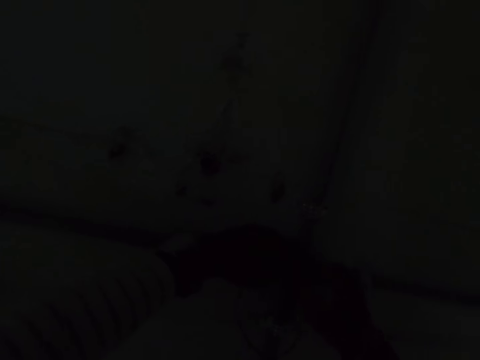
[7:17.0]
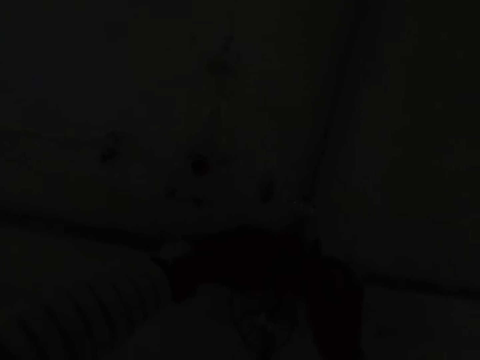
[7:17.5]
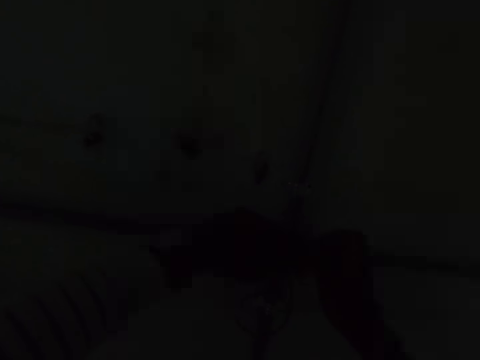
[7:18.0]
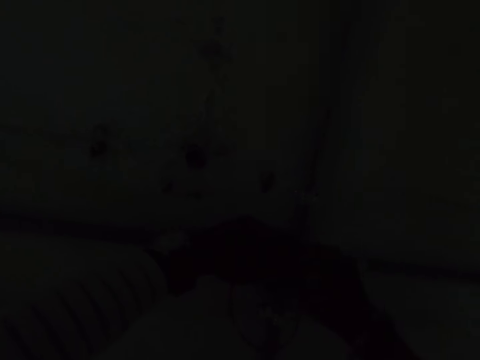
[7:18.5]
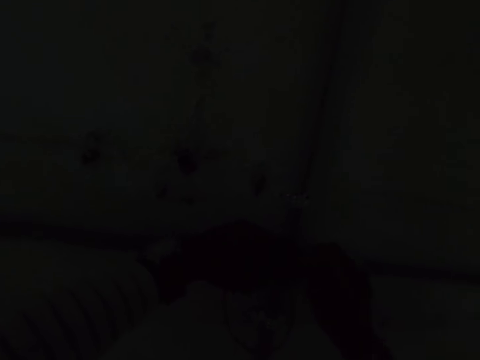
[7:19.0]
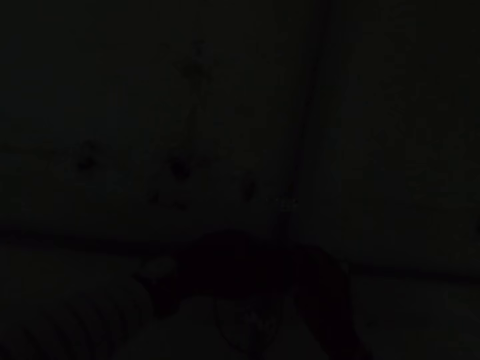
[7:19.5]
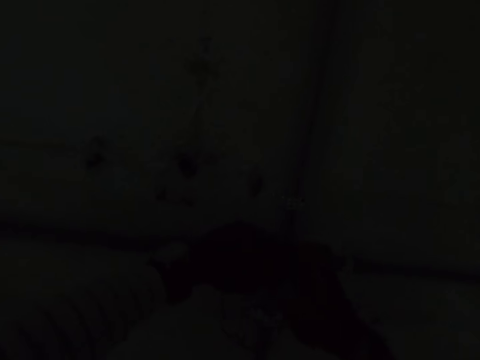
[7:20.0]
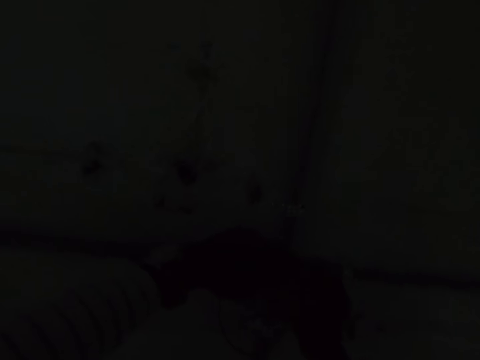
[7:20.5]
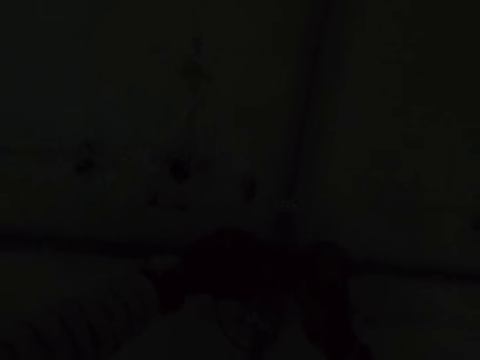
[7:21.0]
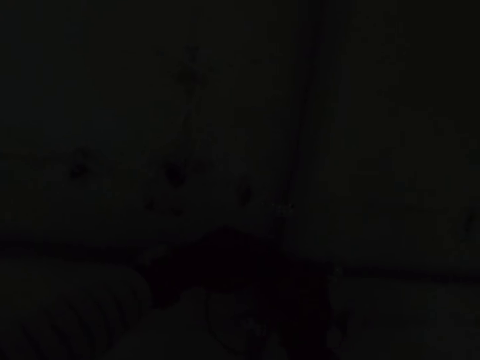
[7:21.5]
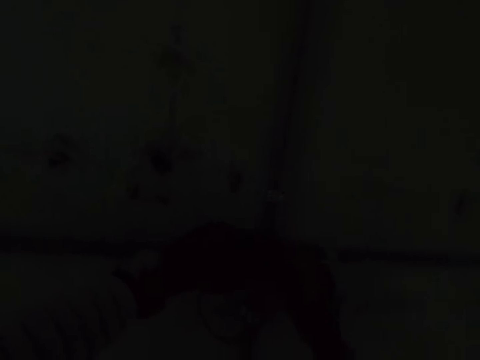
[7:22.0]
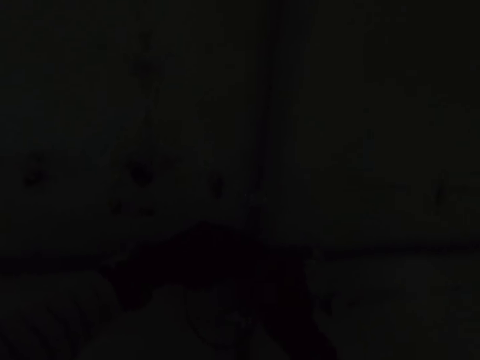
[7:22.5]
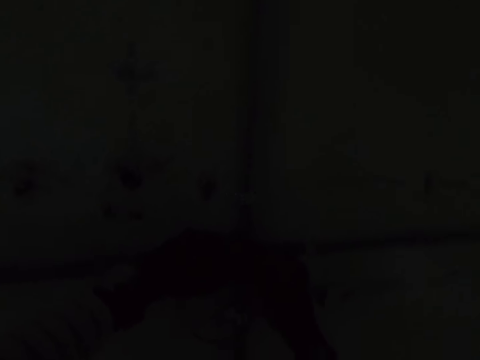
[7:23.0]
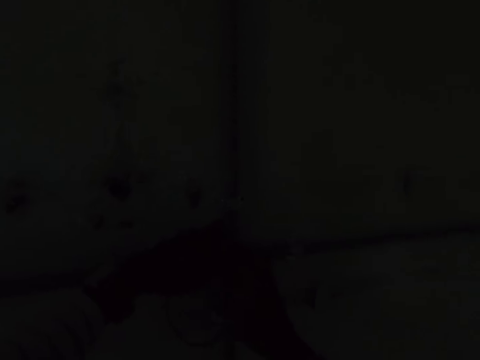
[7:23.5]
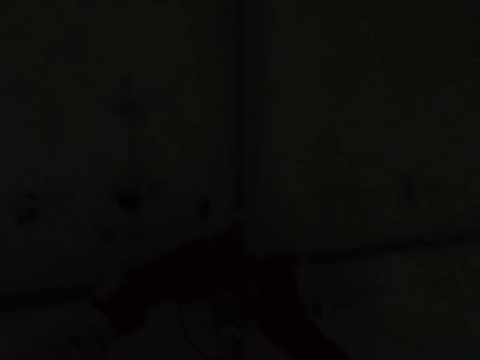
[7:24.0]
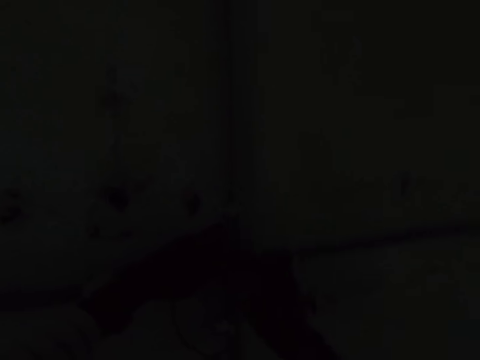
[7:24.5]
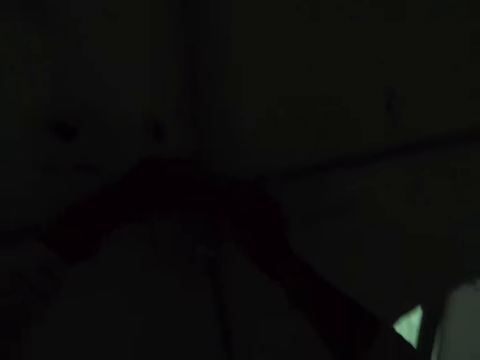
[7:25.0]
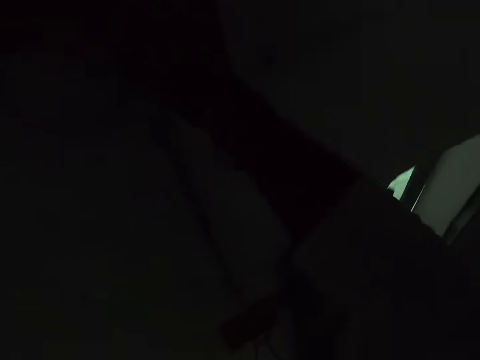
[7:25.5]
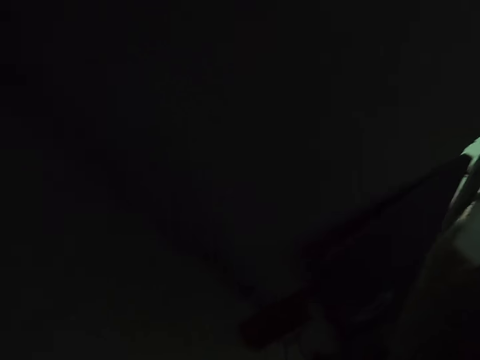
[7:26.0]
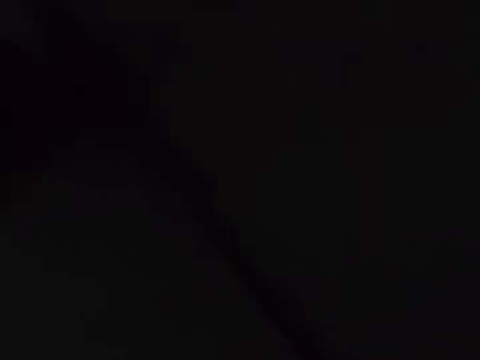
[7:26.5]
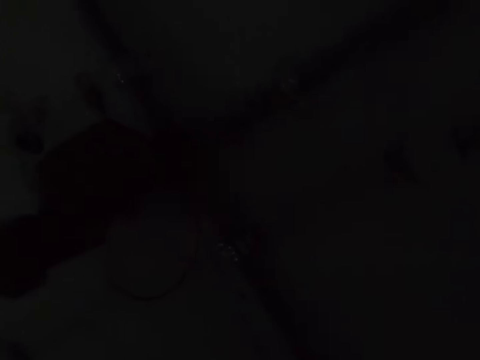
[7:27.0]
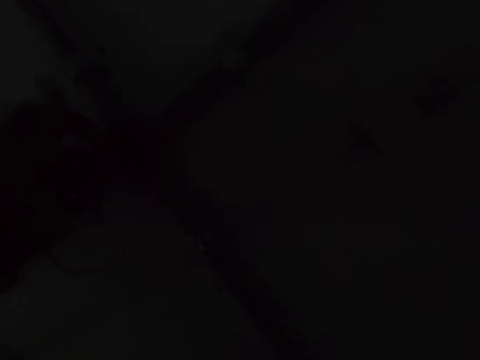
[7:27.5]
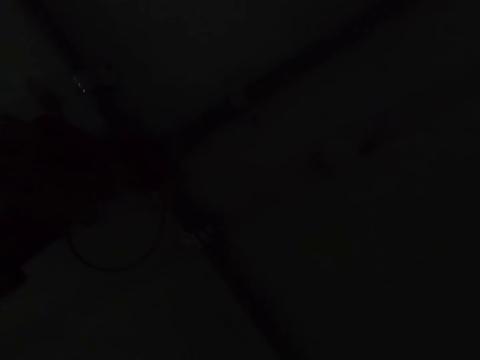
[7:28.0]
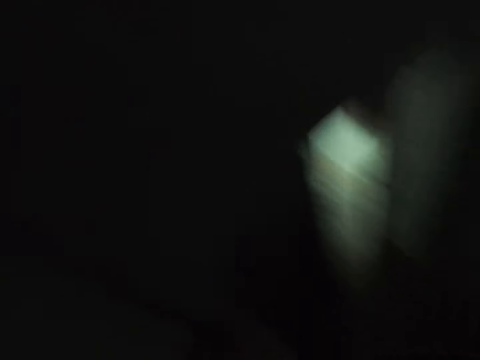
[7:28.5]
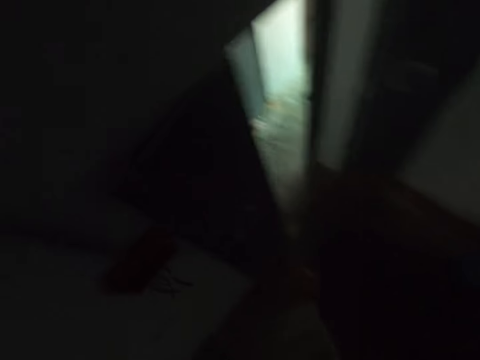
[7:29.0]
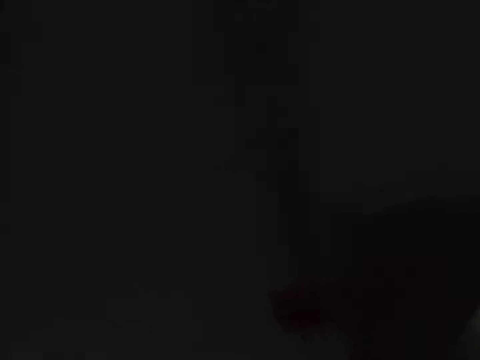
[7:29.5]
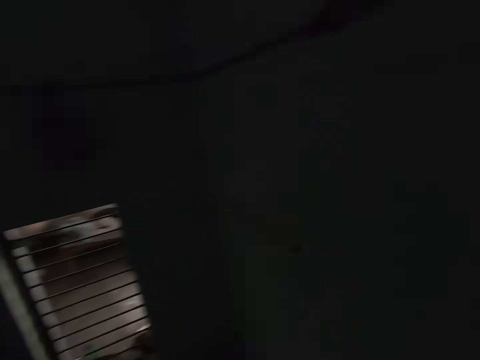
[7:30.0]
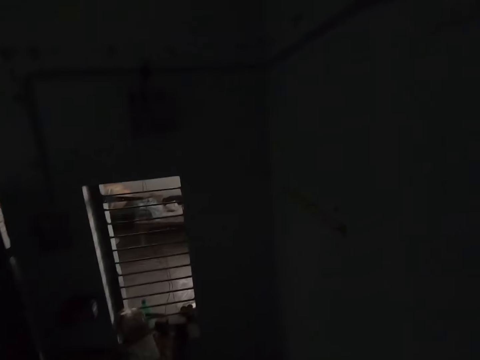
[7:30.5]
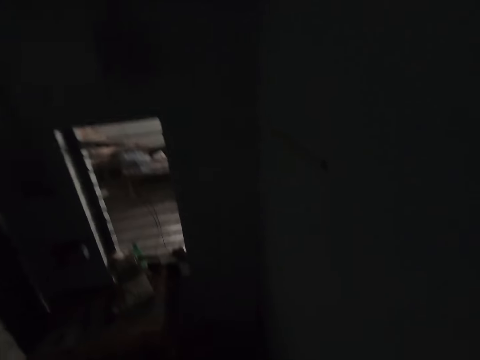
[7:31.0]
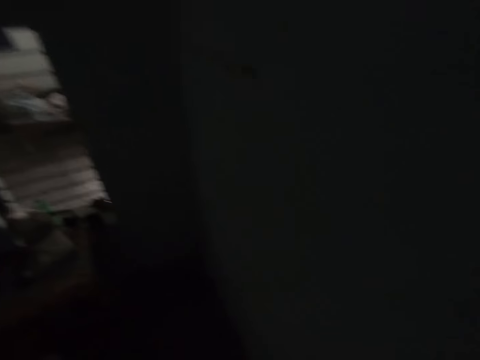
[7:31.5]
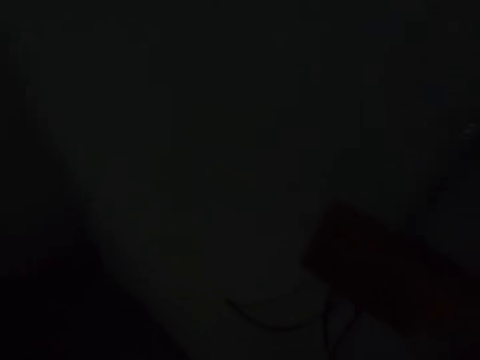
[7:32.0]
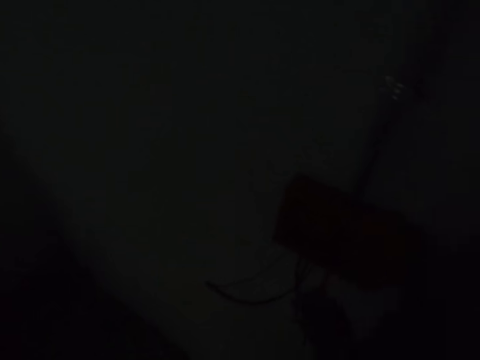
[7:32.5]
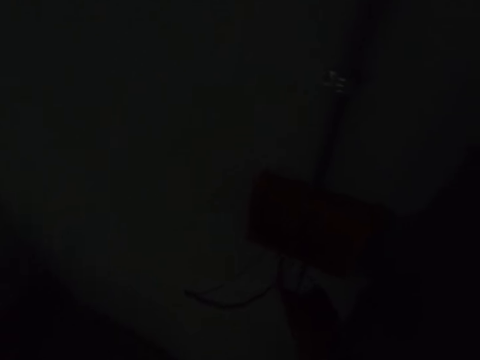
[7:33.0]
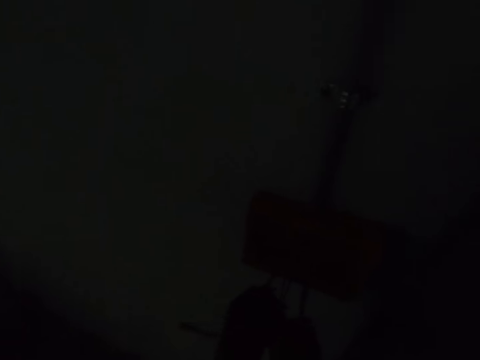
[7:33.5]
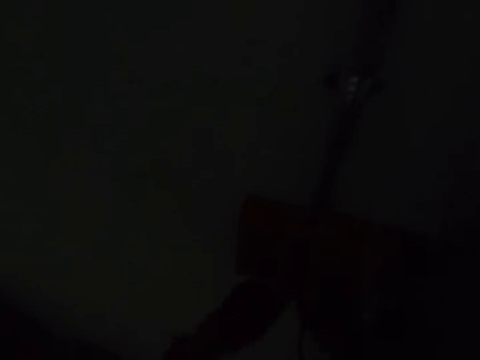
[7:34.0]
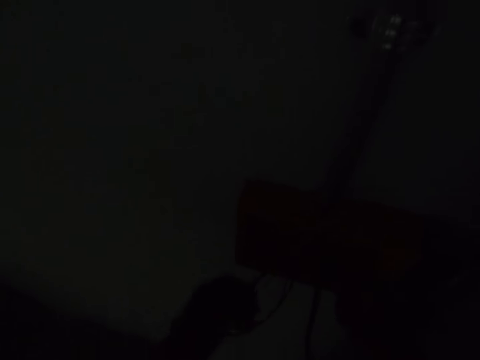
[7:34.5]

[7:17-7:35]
The camera wearer looks around. They pull a wire.

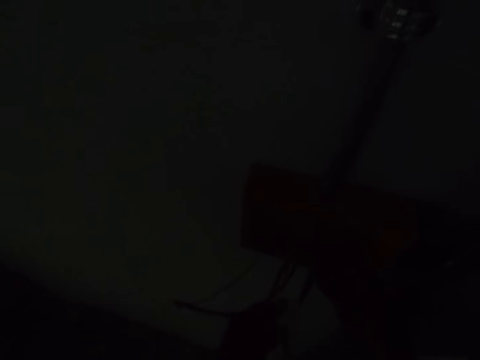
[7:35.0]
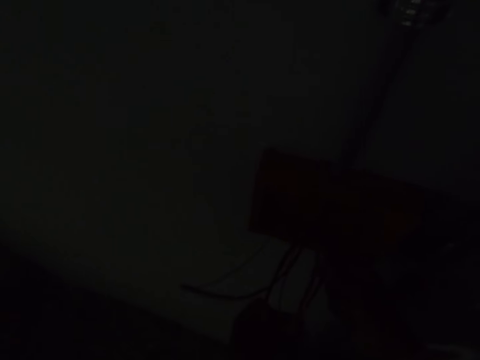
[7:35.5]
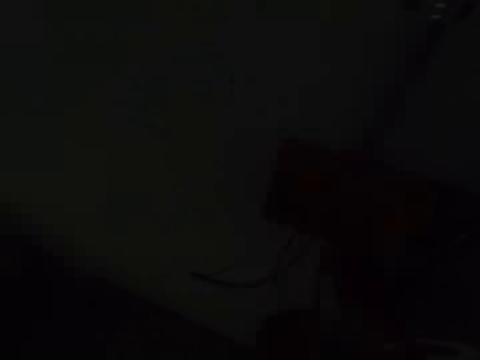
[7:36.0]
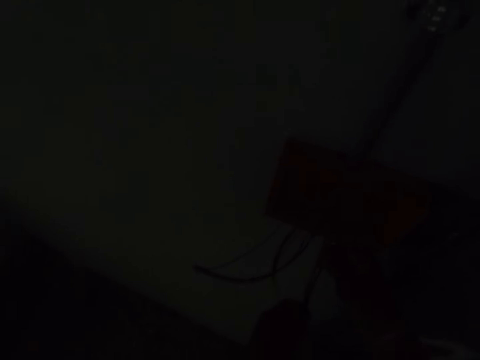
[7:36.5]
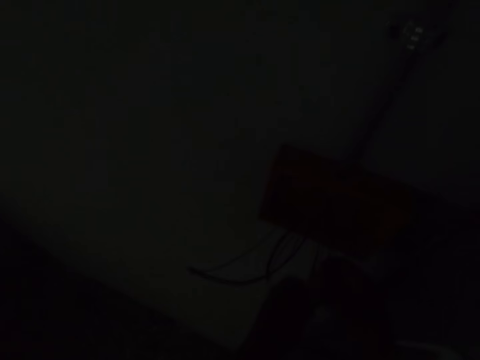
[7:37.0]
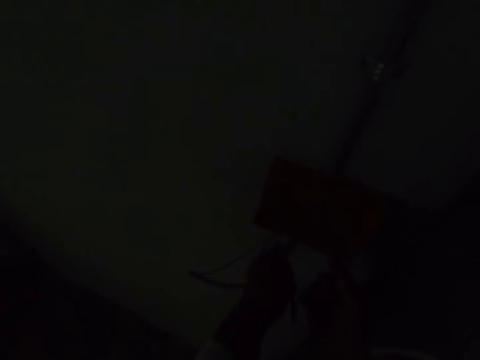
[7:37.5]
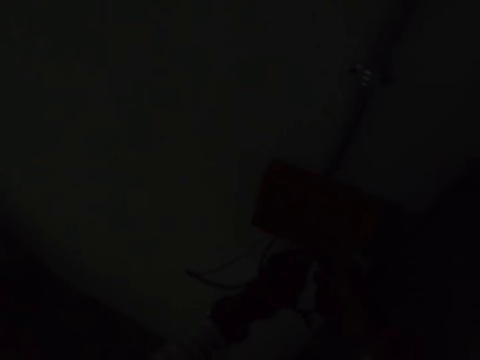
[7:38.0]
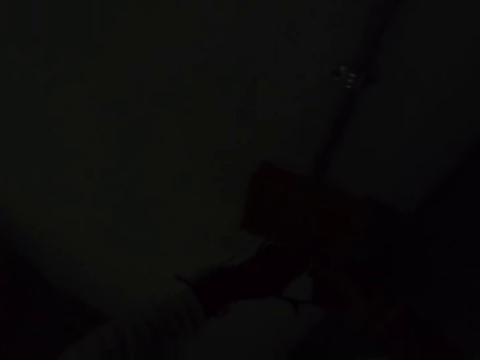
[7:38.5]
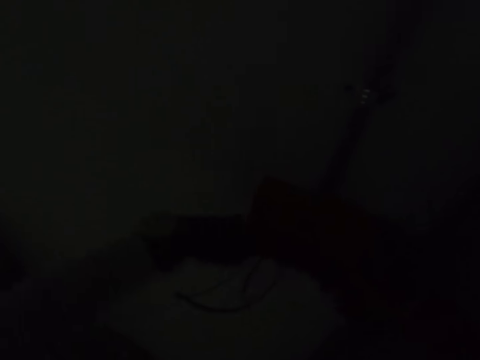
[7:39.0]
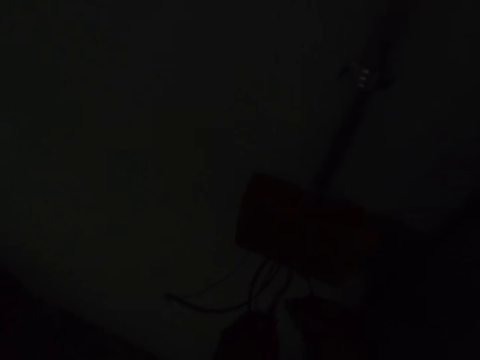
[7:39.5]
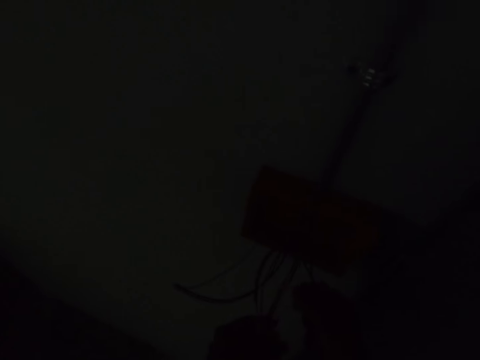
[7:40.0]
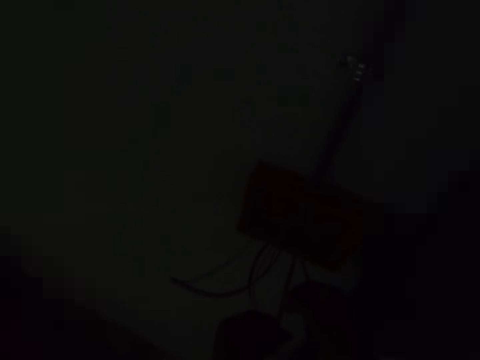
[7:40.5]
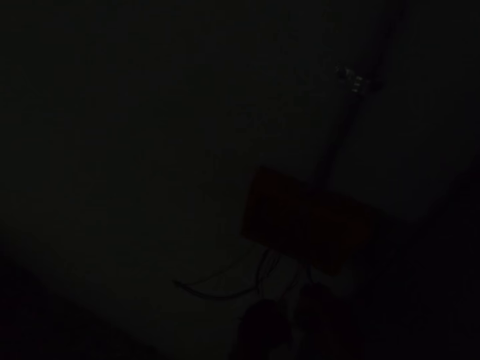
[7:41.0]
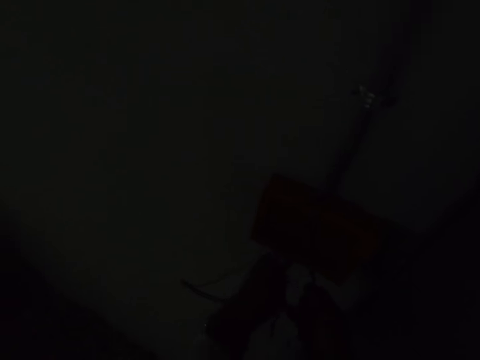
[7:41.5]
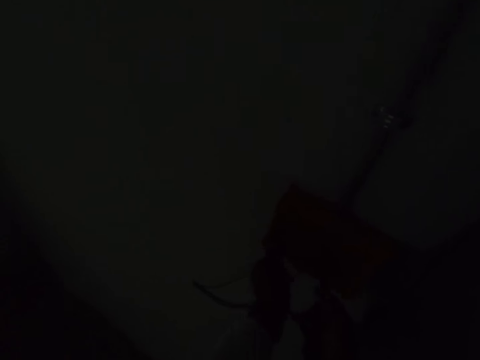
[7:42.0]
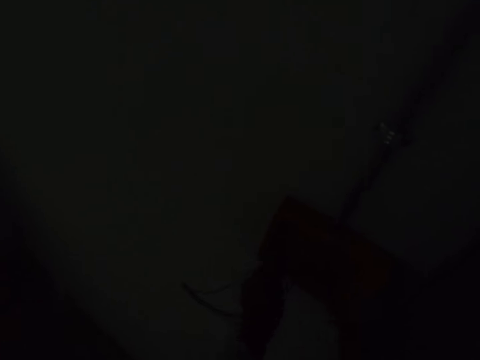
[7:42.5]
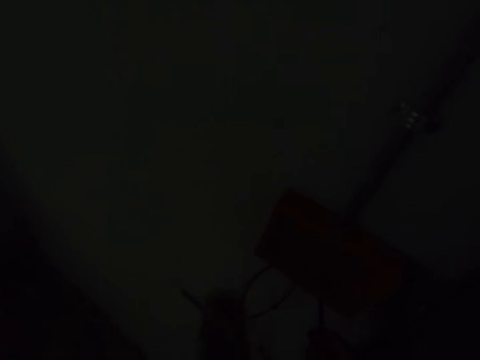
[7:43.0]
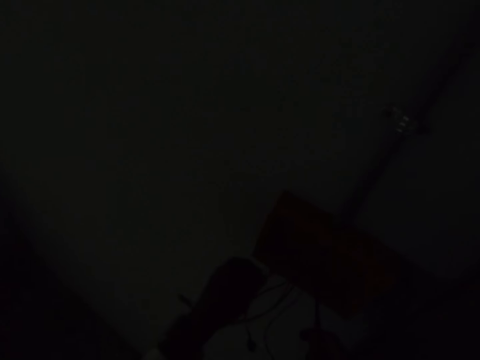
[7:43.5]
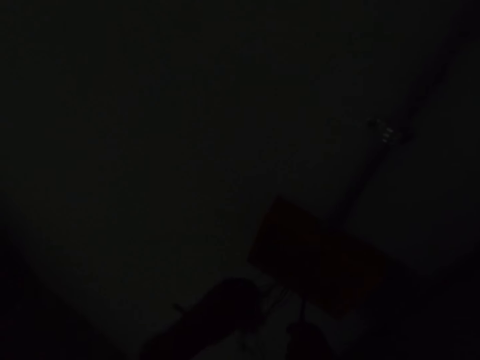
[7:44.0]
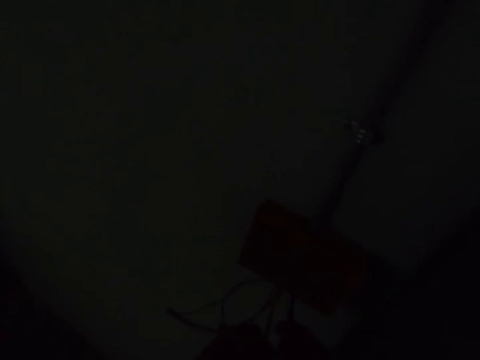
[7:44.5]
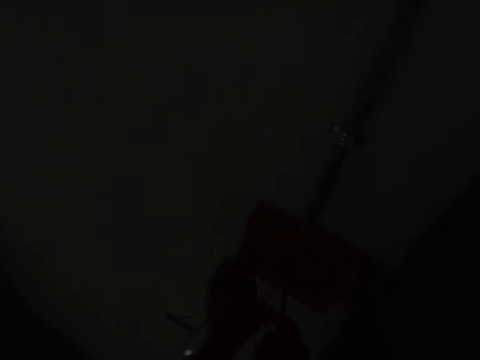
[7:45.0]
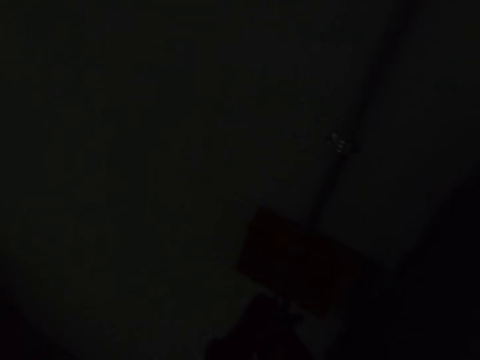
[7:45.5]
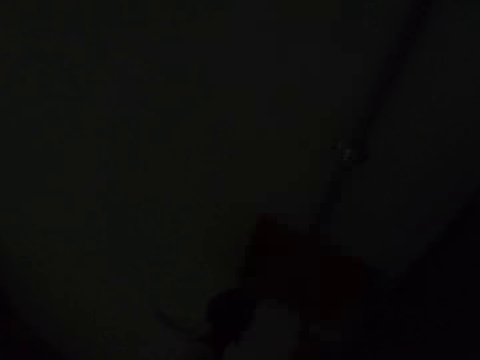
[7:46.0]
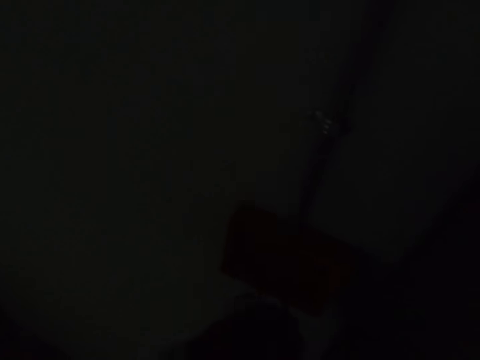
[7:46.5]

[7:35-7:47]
The camera wearer touches cables.
